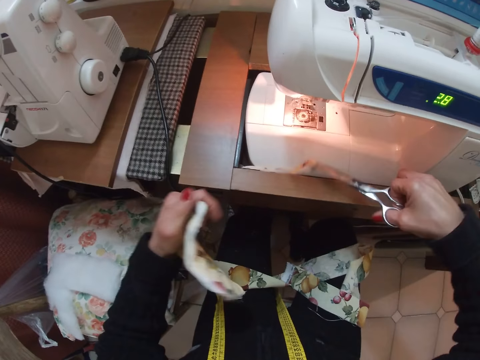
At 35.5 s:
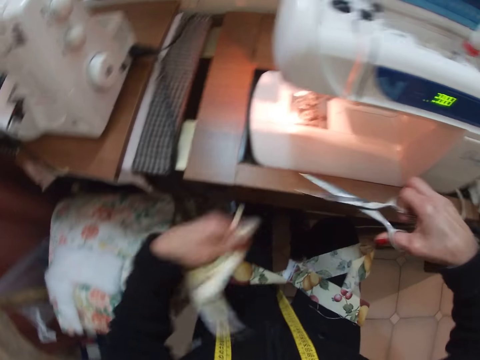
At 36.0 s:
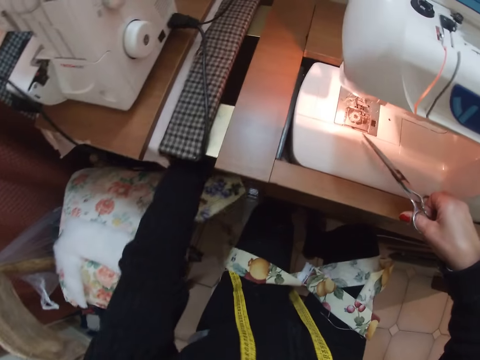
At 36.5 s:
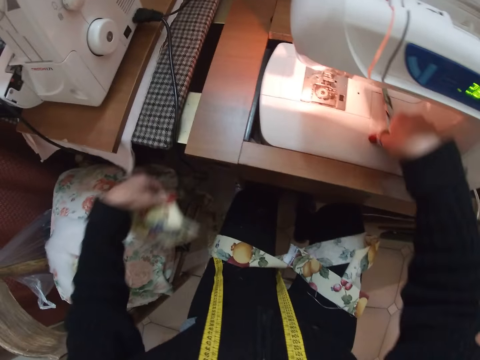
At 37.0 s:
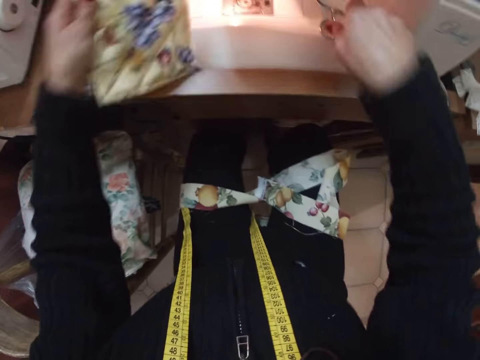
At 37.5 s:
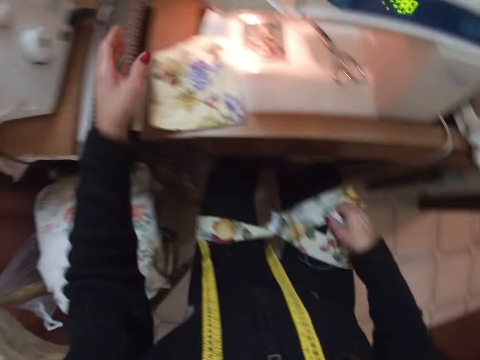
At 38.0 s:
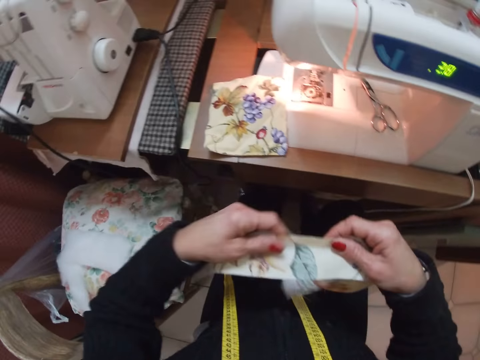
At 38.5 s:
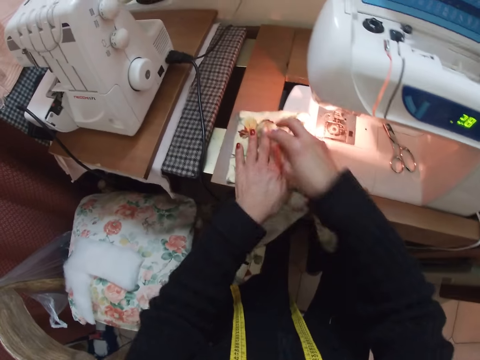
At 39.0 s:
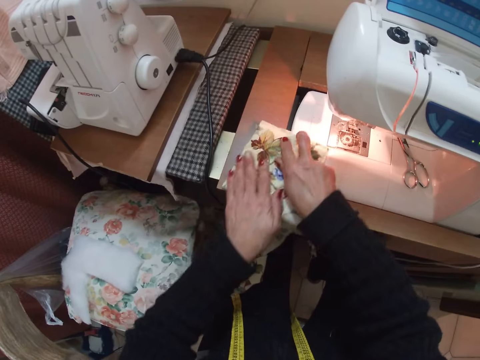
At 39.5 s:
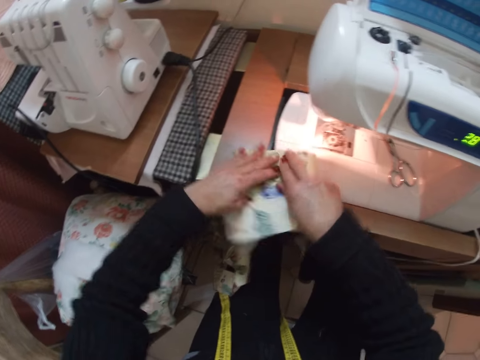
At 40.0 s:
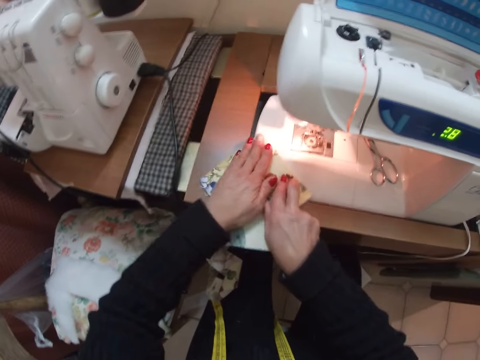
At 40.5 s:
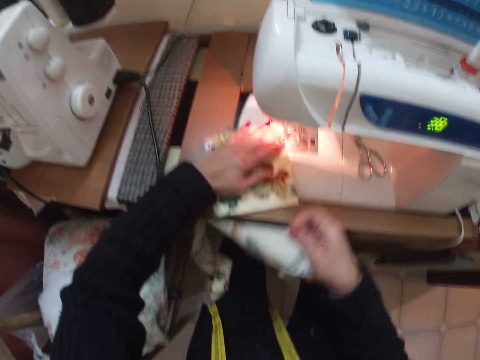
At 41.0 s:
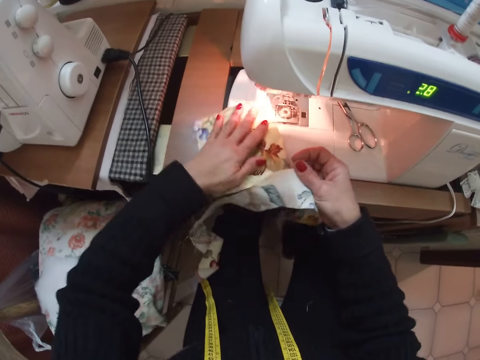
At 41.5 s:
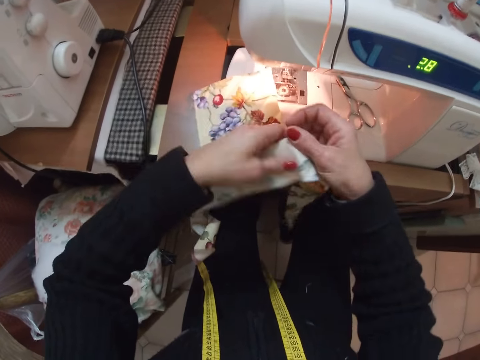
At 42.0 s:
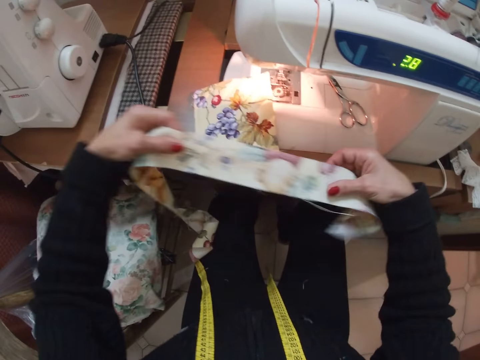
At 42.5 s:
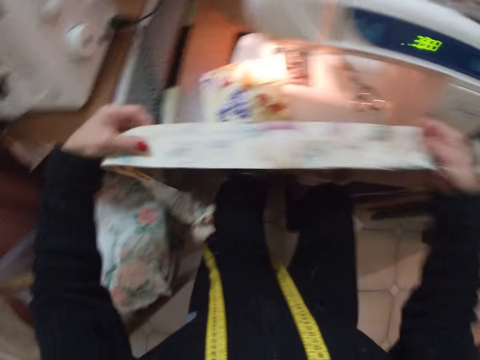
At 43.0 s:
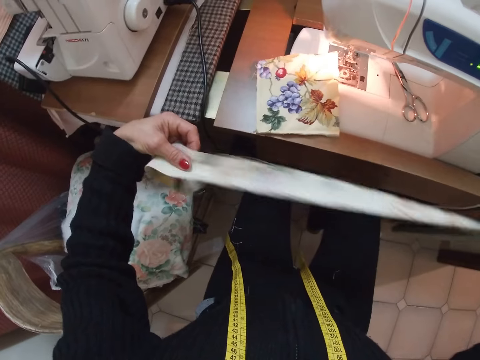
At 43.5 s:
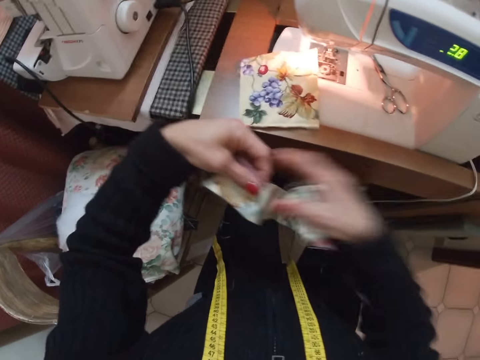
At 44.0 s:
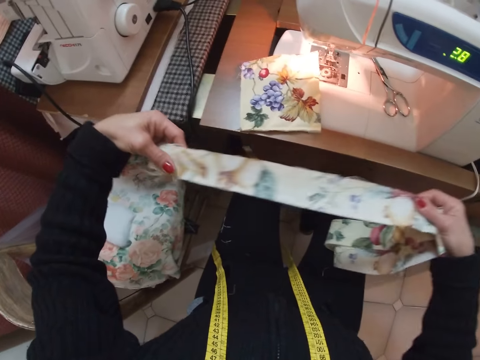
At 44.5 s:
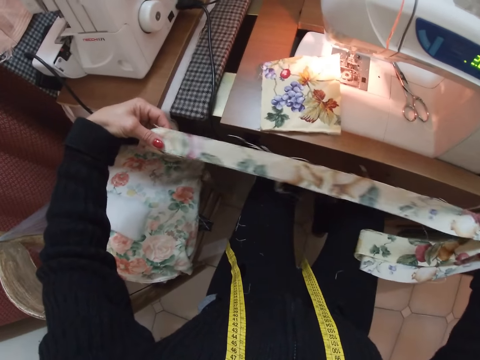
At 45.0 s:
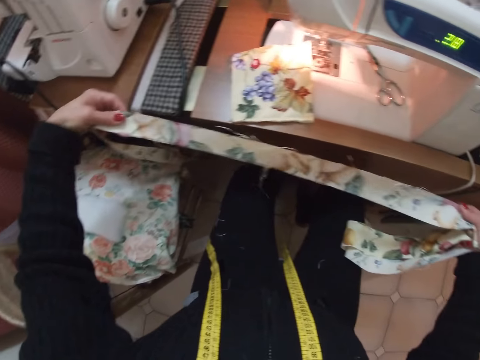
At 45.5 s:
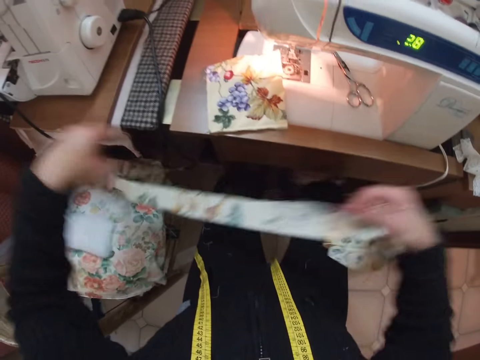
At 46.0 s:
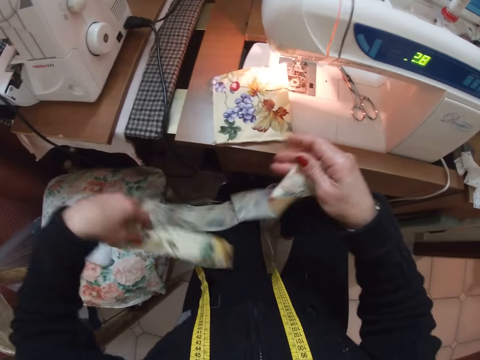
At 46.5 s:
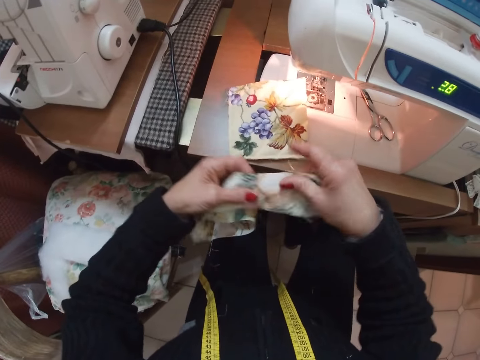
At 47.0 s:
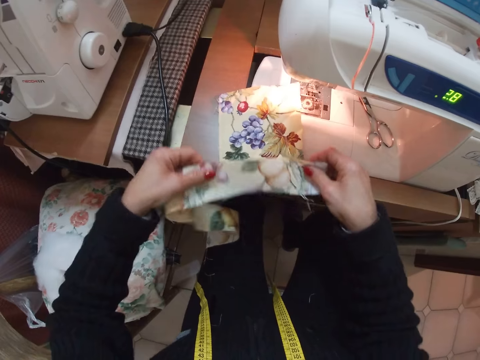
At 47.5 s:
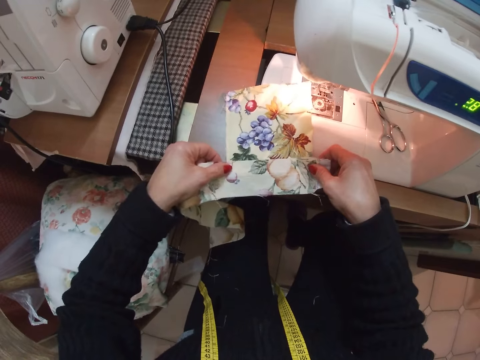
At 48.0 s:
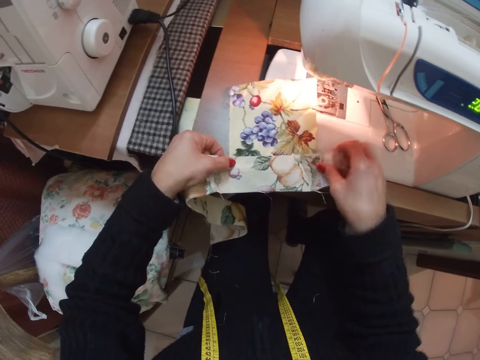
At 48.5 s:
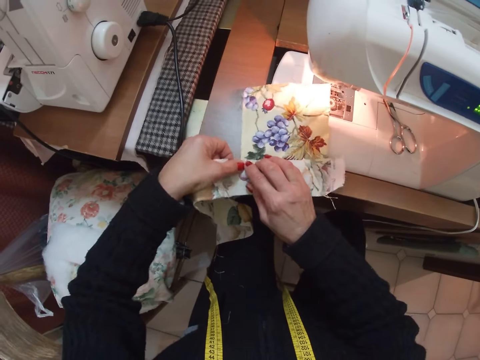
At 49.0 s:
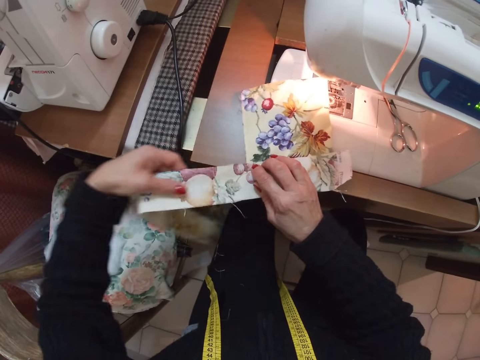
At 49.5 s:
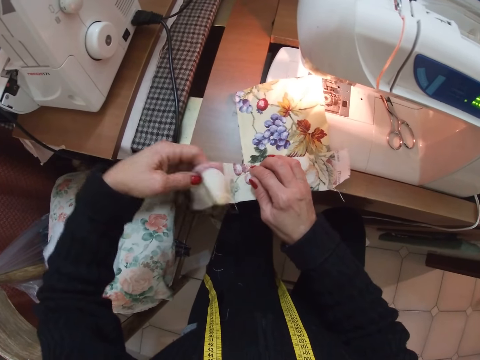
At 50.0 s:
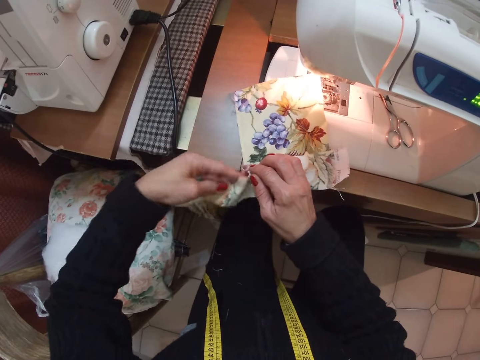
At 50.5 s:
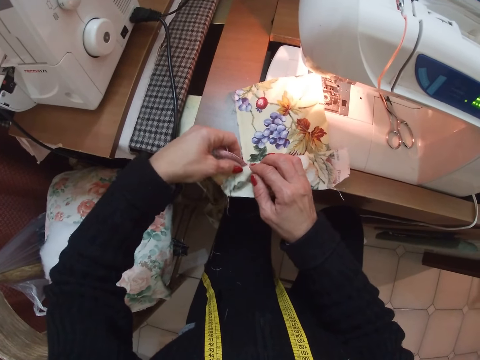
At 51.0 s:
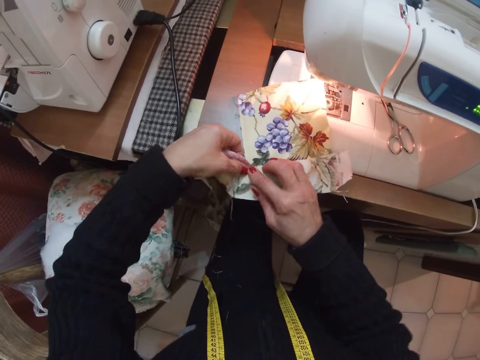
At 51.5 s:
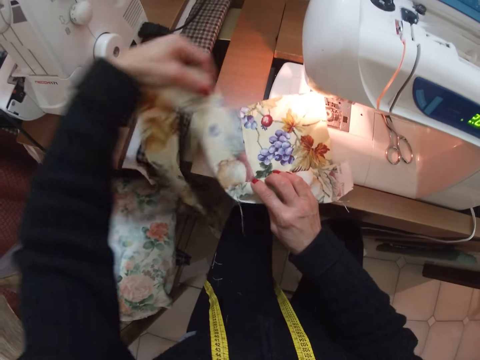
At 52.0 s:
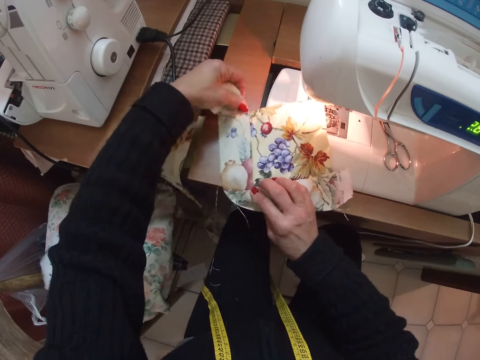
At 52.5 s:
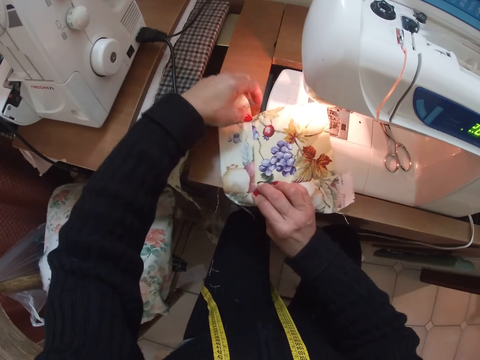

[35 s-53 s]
The camera wearer picks up a cut-out cloth with the scissors. They pass the cut-out cloth from the scissors to her left hand. They drop the cut-out cloth on the floor. They drop the scissors on the sewing machine. They place the cloth on the sewing machine. They pick up a thin cloth on his lap with his right hand. They stretch the thin cloth with both hands. They adjust the cloth on the sewing machine with both hands. They straighten the piece of cloth. They stretch the thin cloth with both hands. They hold the piece of cloth. They place the thin cloth on top of the cloth on the sewing machine. They adjust the thin cloth on top of the cloth on the sewing machine.

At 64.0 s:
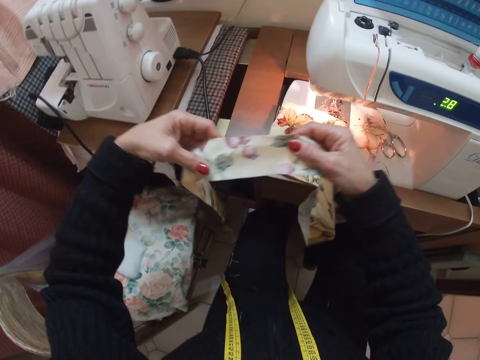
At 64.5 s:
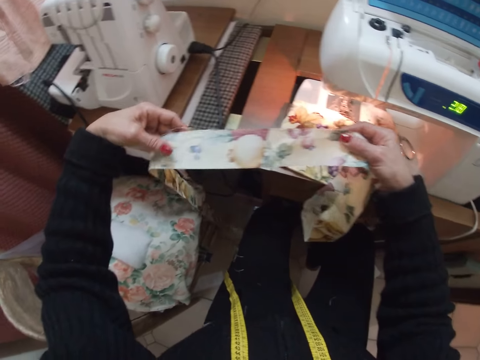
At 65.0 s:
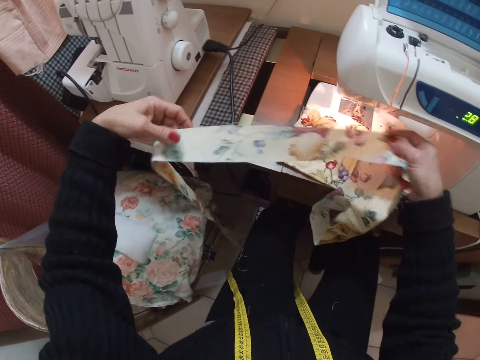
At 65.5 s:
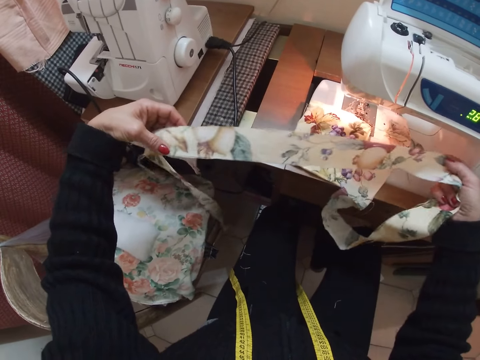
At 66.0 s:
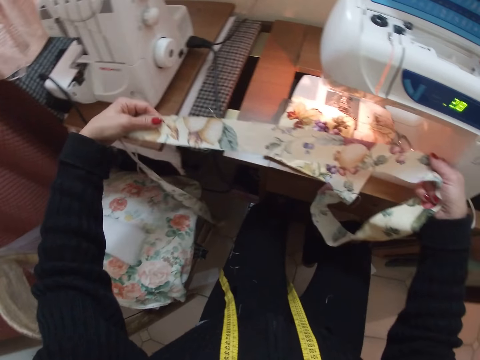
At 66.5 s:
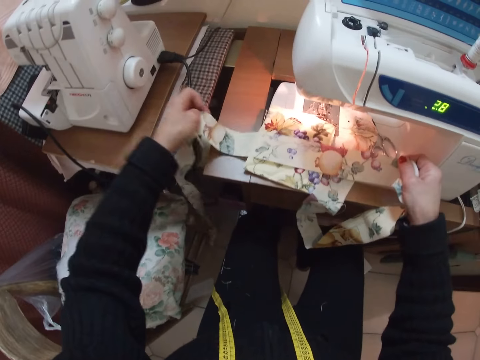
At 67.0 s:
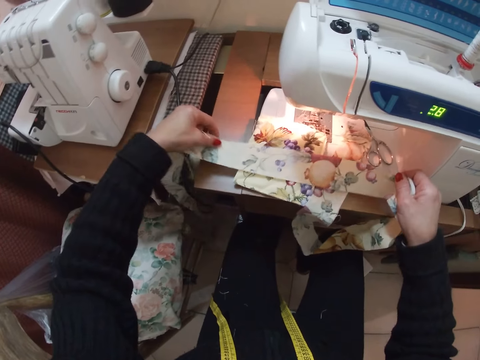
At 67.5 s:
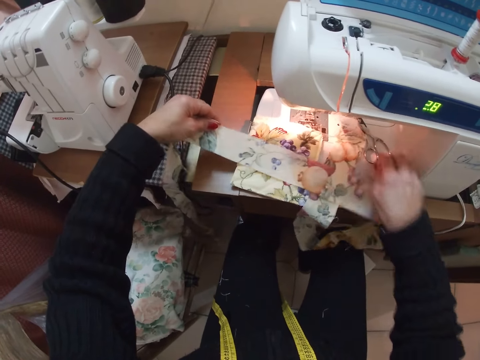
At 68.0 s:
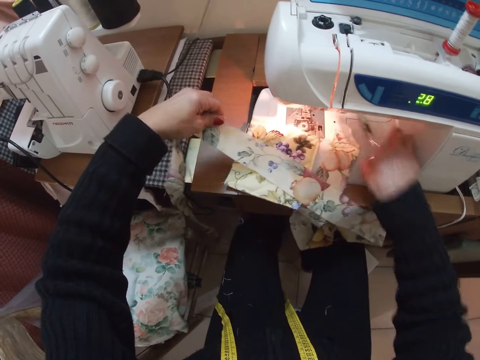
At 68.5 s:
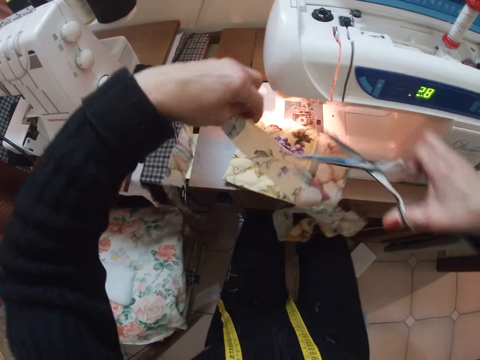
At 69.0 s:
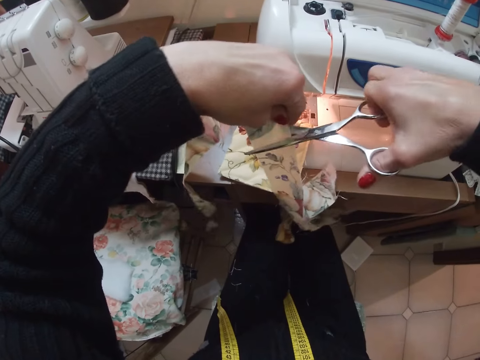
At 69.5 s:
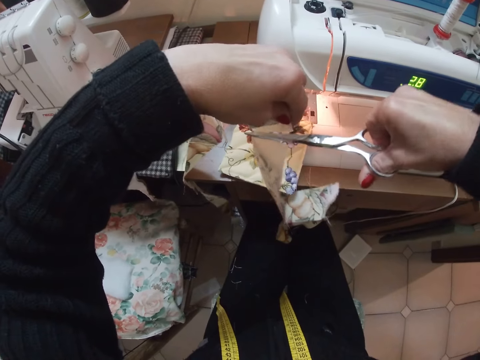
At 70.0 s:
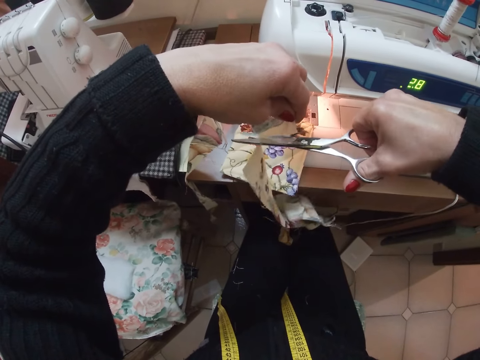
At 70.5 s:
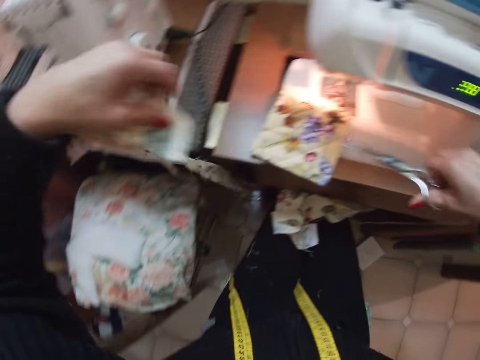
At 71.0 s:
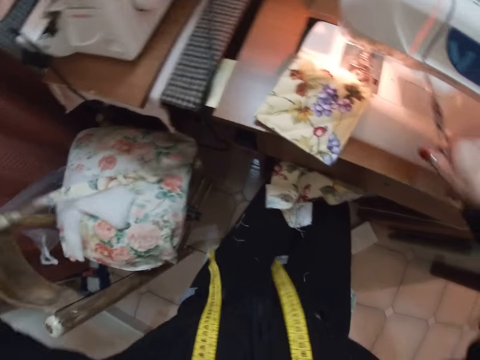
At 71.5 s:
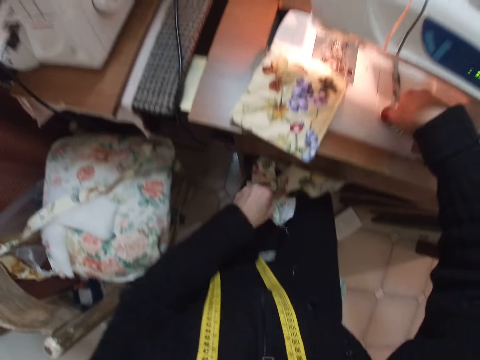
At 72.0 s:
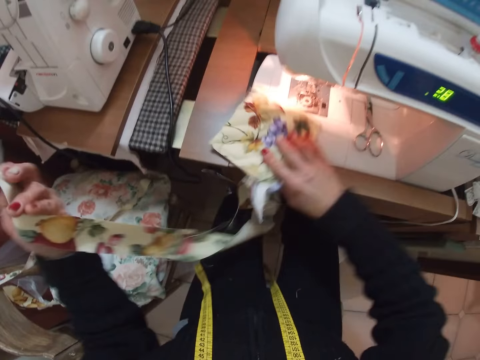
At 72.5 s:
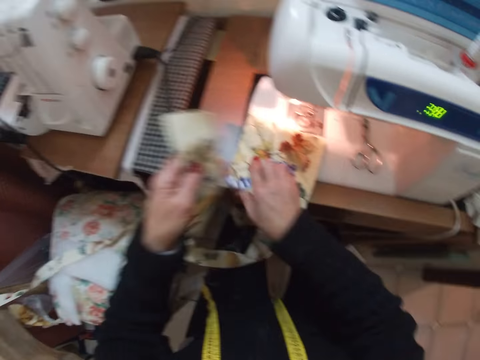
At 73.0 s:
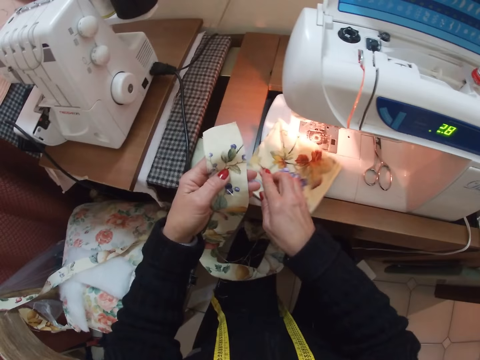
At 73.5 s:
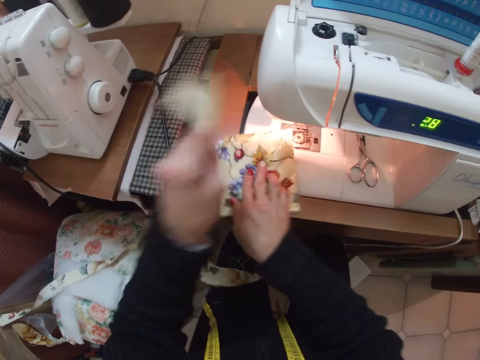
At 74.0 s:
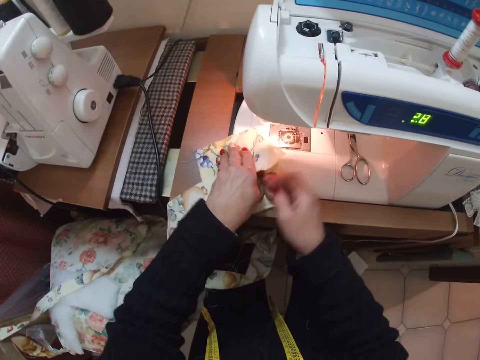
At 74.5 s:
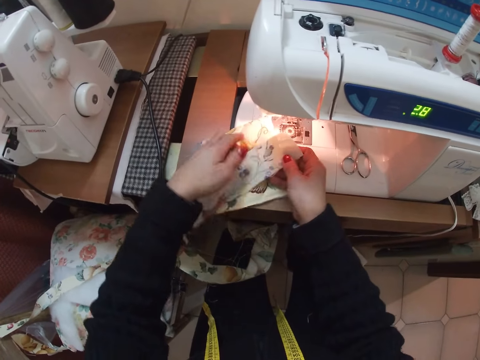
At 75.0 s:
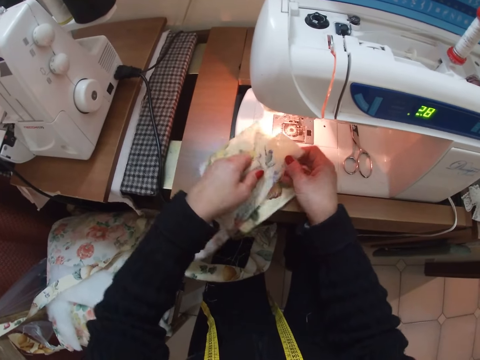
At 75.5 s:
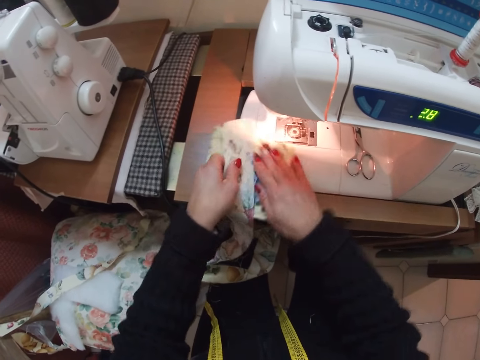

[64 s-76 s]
The camera wearer stretches the thin cloth with both hands. She holds the piece of cloth. She places the thin cloth on the sewing machine. She picks up the scissors with her right hand. She cuts the thin cloth with the scissors. She drops off the cut-out cloth on the floor. She picks up the remnant of the thin cloth on her lap with her left hand. She drops the scissors on the sewing machine. She adjusts the cloth on the sewing machine with her right hand. She places the thin cloth on top of the cloth on the sewing machine. She adjusts the thin cloth and the cloth with both hands on the sewing machine.
